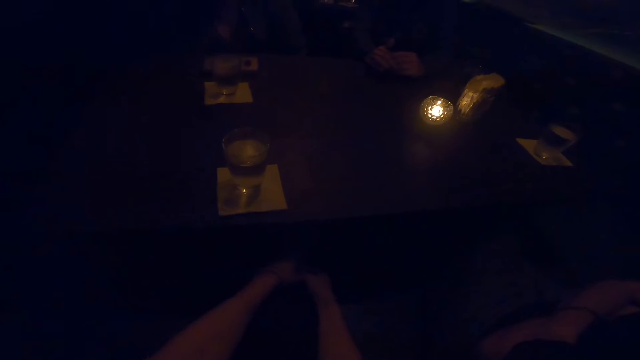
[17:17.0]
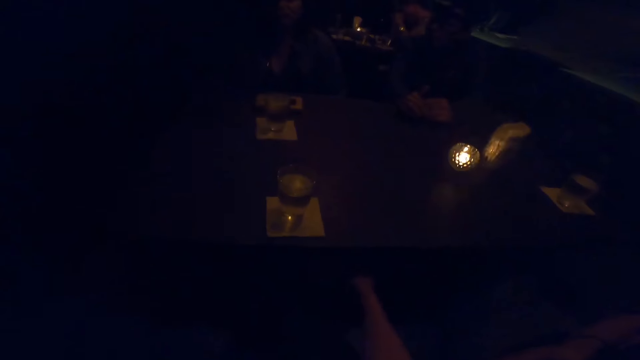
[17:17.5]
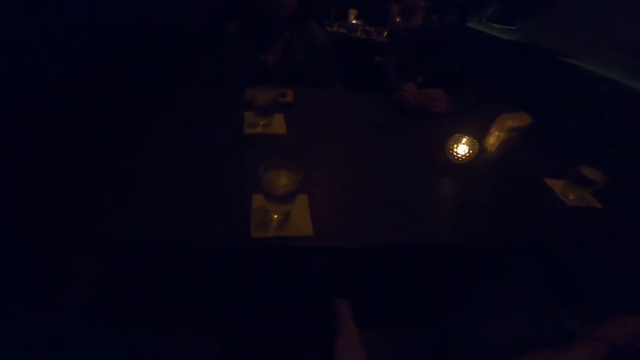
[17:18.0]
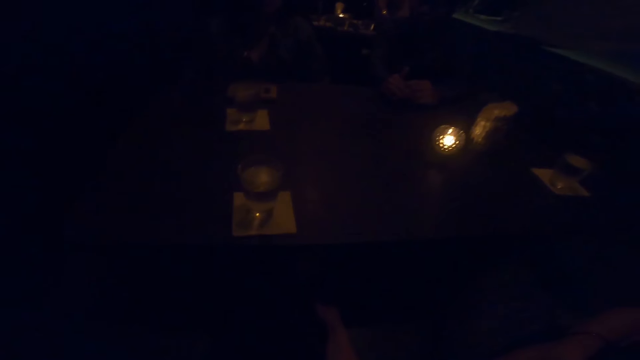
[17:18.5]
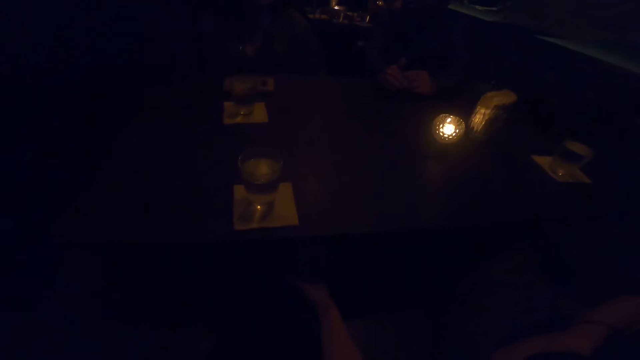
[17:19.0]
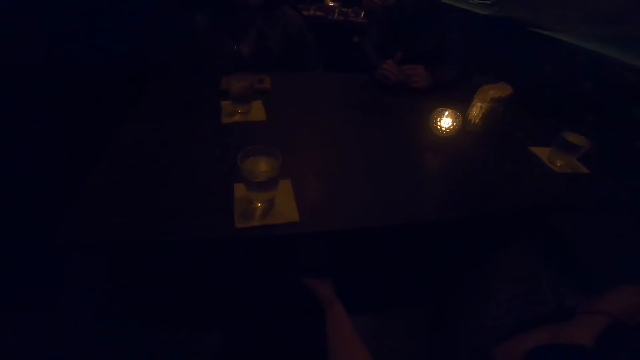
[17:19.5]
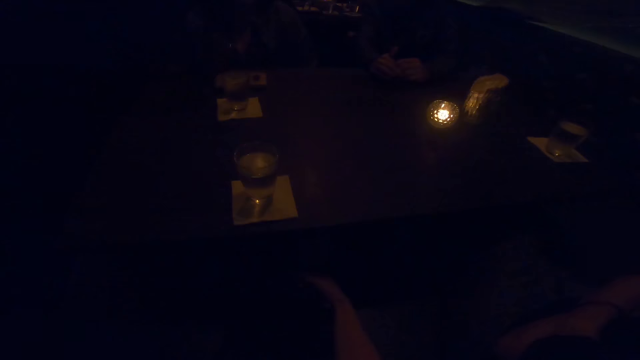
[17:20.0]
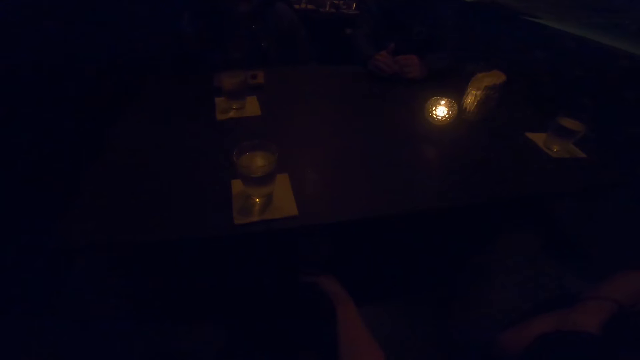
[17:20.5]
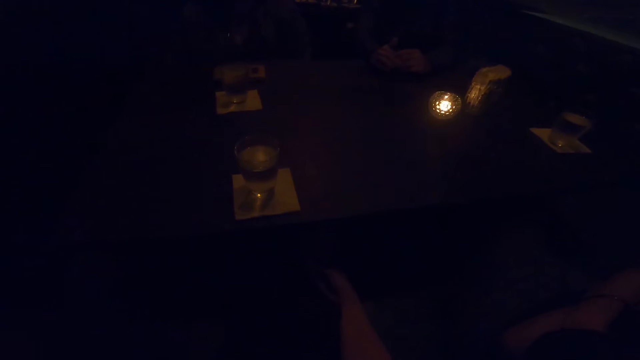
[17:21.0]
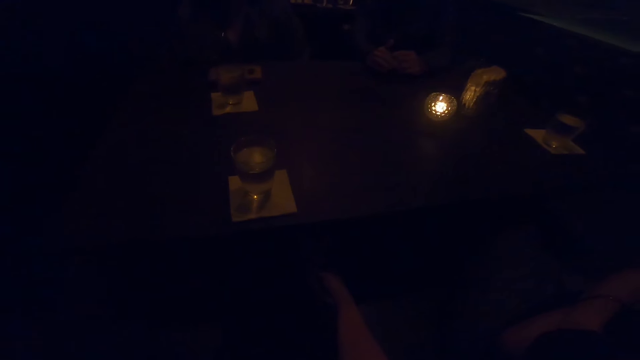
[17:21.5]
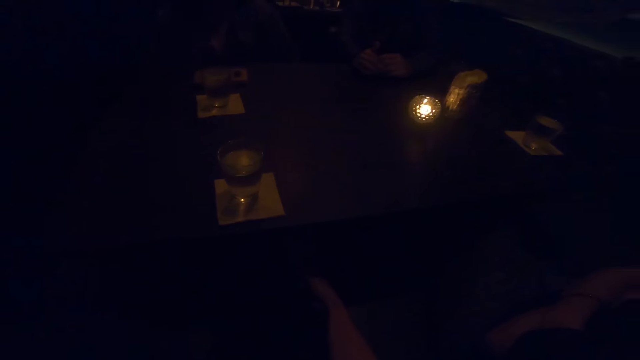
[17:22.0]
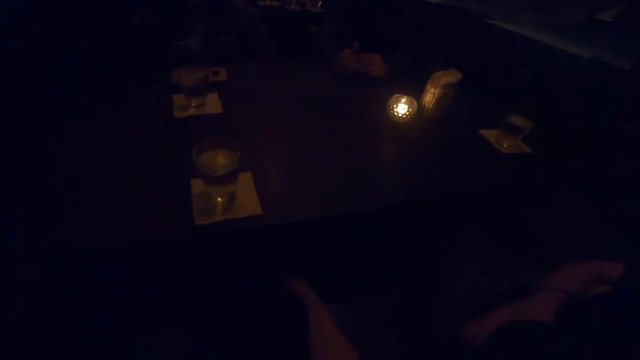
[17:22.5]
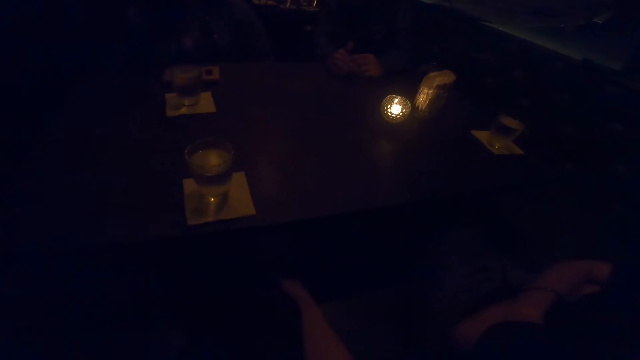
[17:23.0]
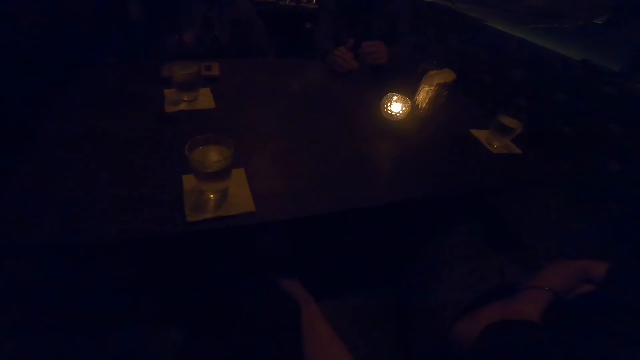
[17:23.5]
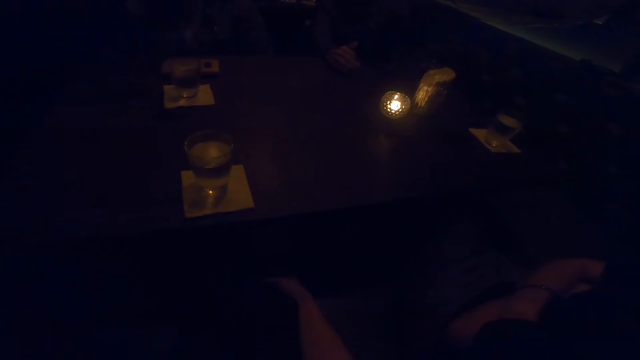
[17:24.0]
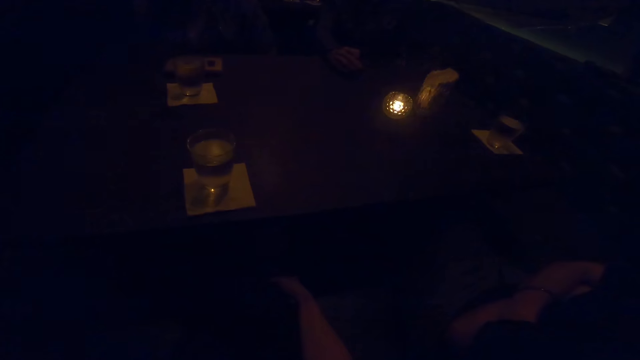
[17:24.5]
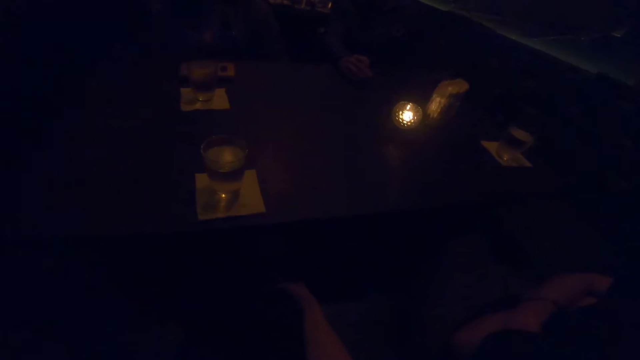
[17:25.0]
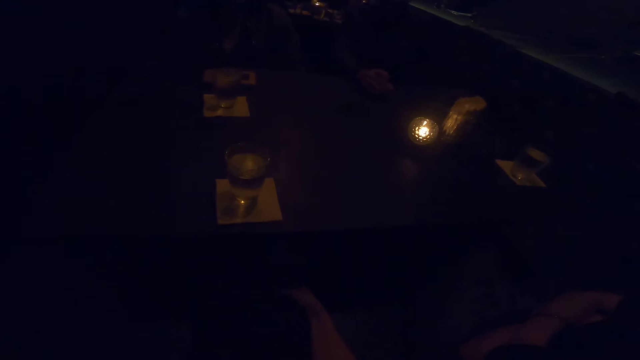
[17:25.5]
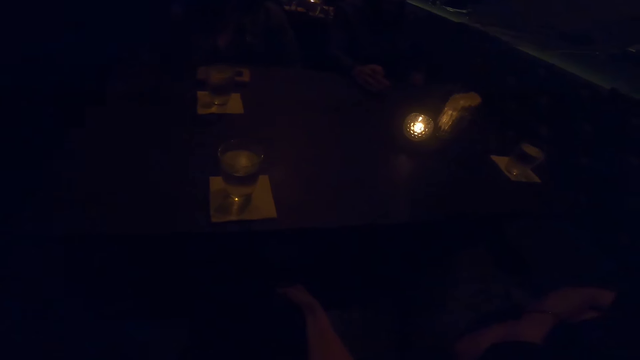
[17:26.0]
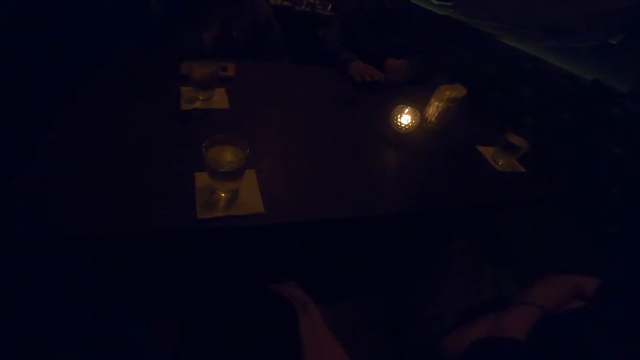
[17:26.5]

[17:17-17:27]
The camera wearer moves a hand under the table.

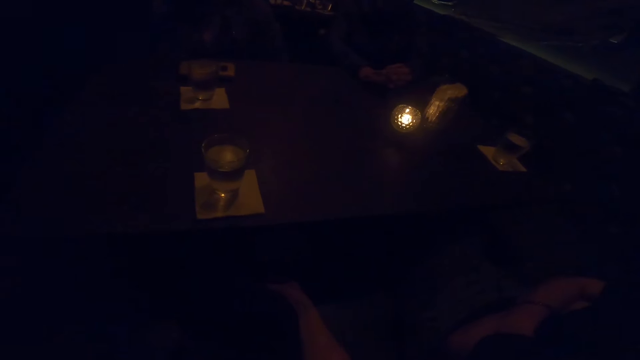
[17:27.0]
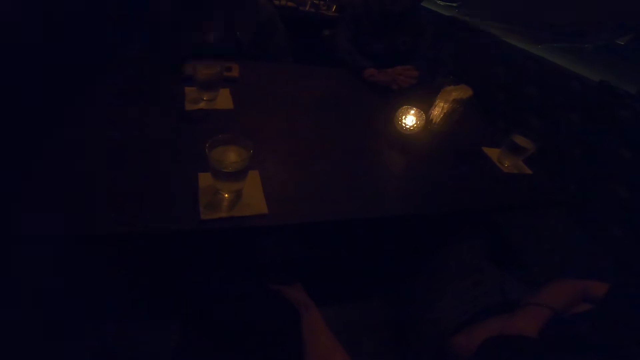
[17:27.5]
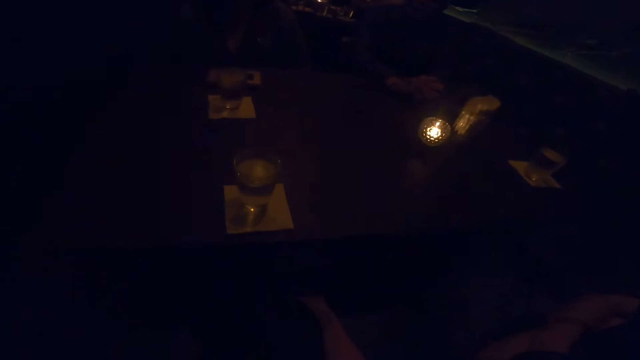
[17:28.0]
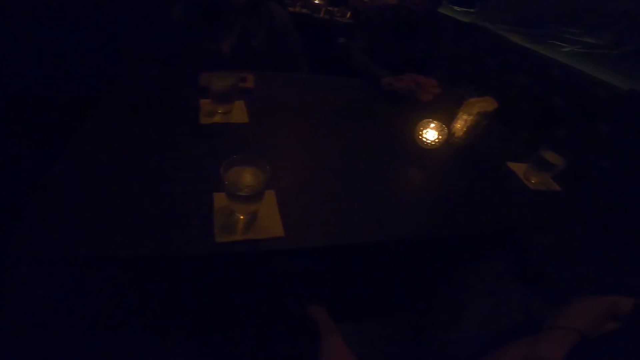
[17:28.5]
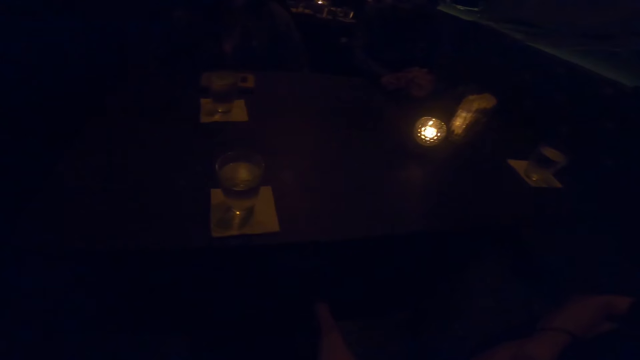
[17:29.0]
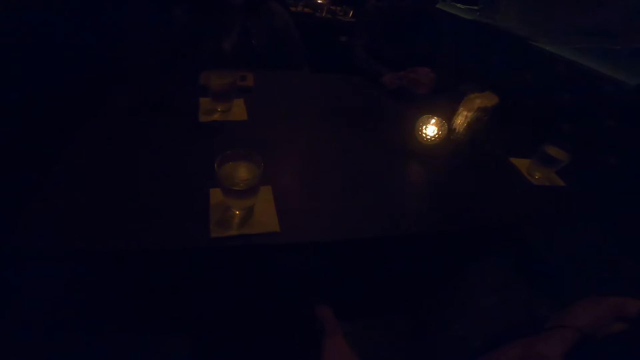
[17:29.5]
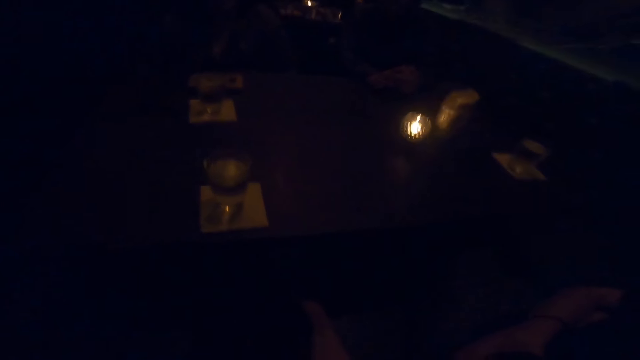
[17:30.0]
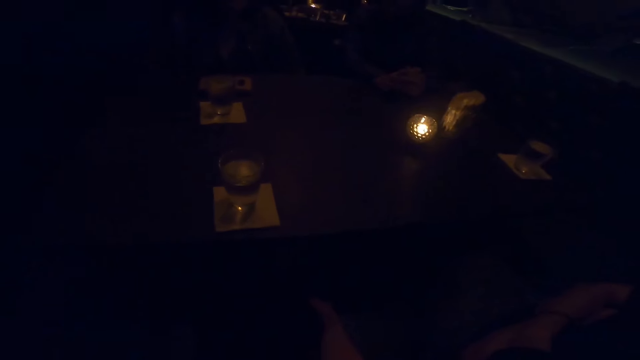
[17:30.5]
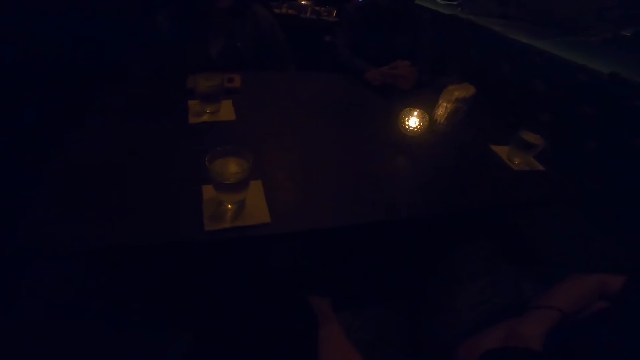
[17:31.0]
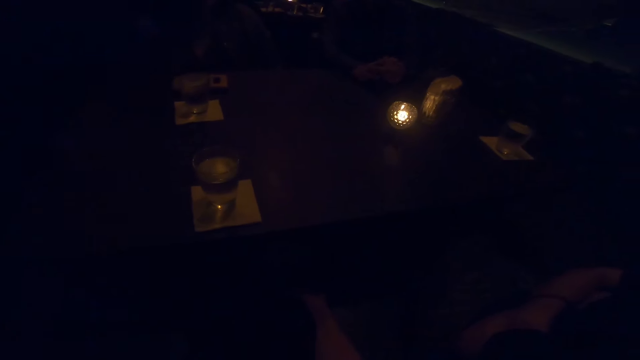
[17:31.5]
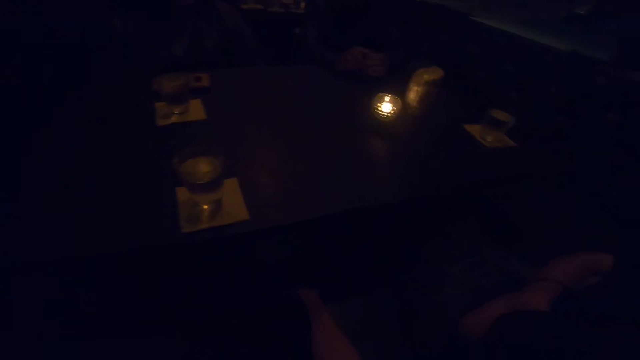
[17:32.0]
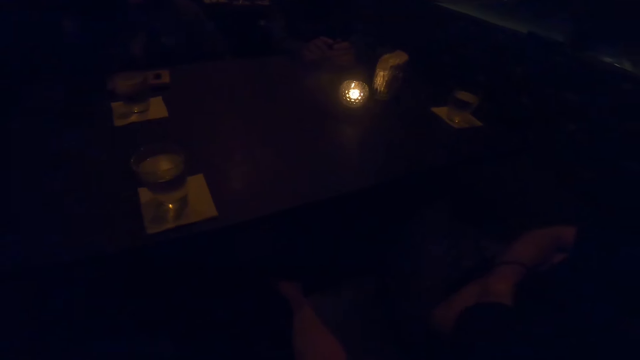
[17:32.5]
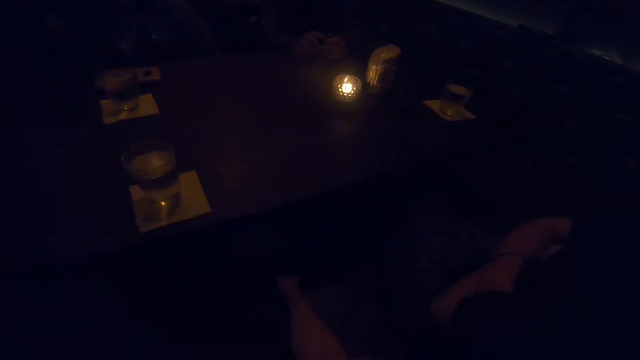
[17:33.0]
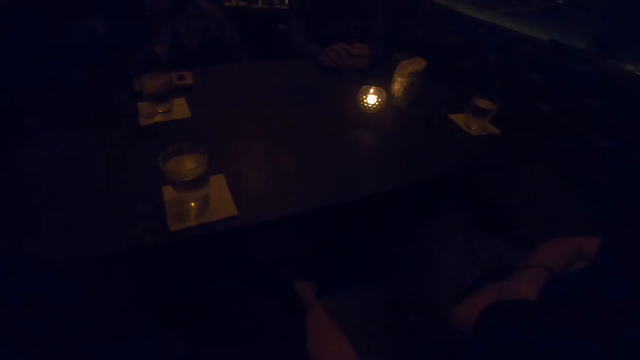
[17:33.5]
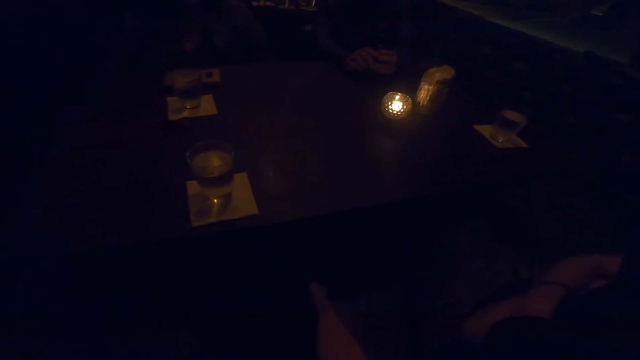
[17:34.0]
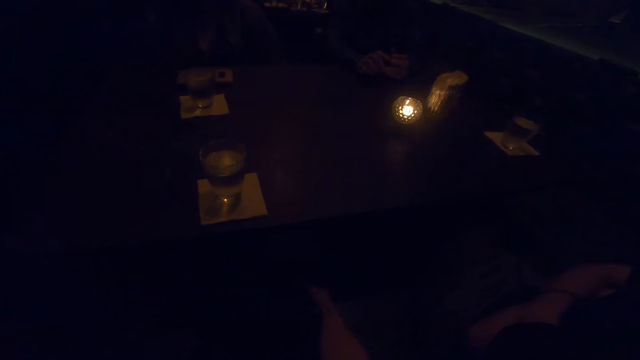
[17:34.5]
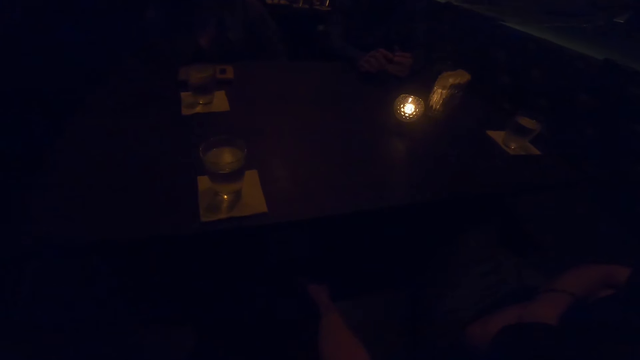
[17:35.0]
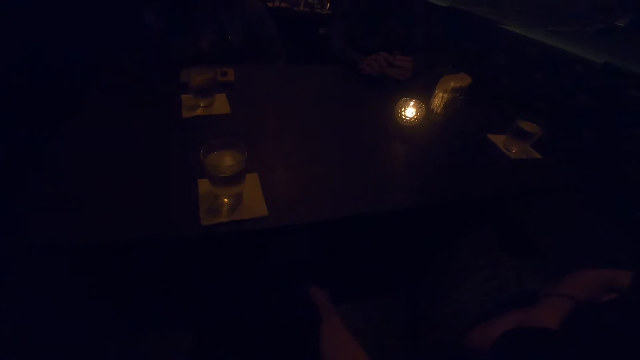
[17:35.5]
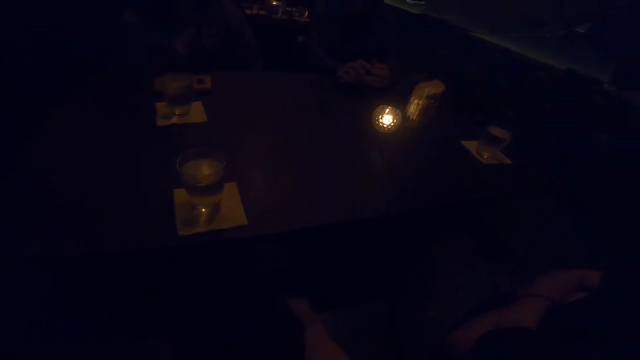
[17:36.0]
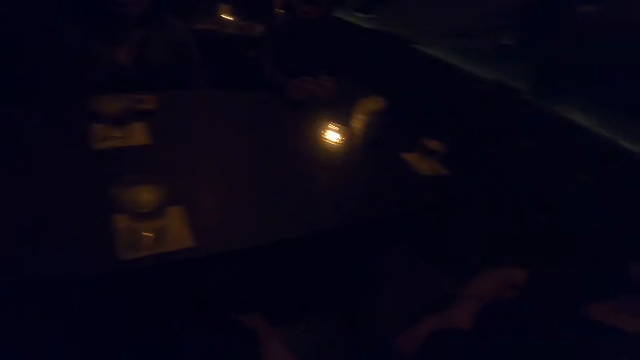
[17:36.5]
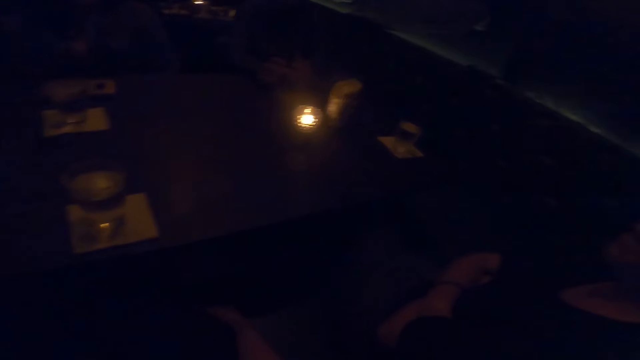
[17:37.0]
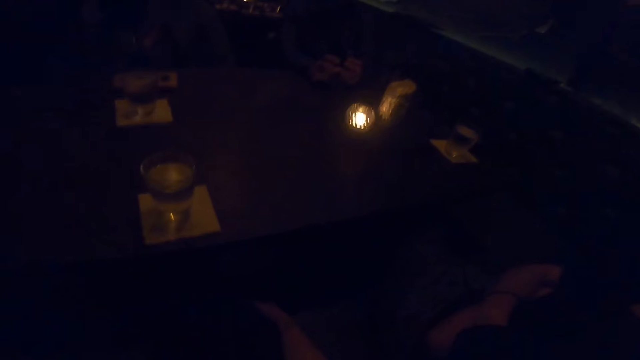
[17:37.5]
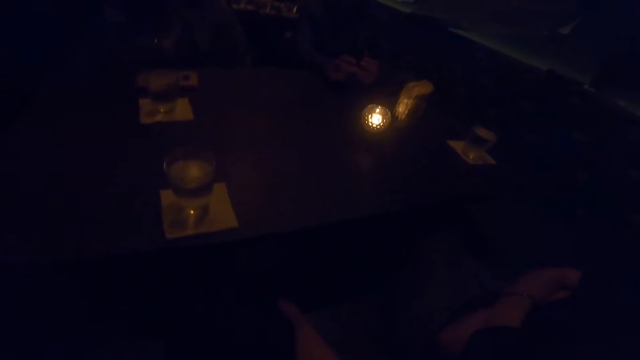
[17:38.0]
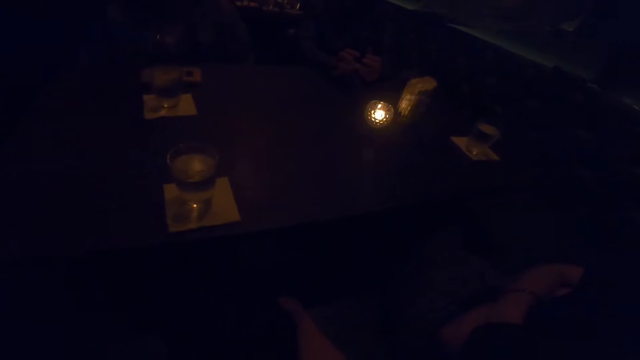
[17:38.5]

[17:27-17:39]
The camera wearer moves both hands. They look at a person.
